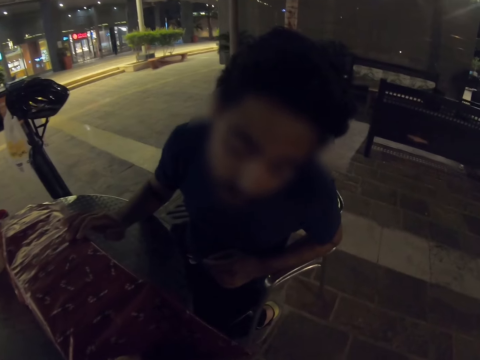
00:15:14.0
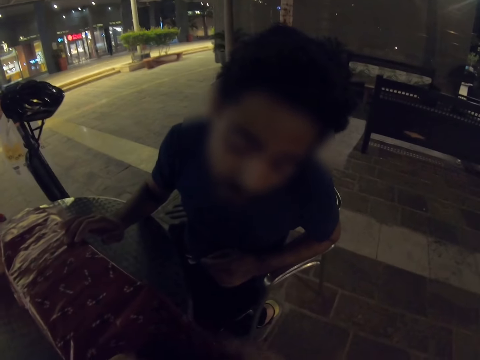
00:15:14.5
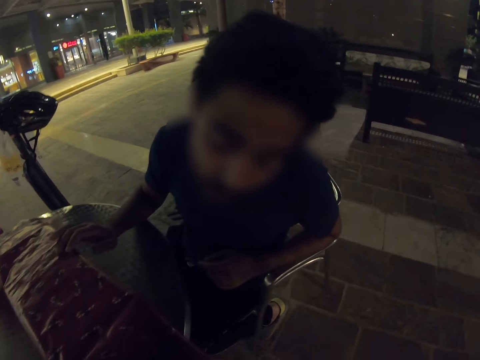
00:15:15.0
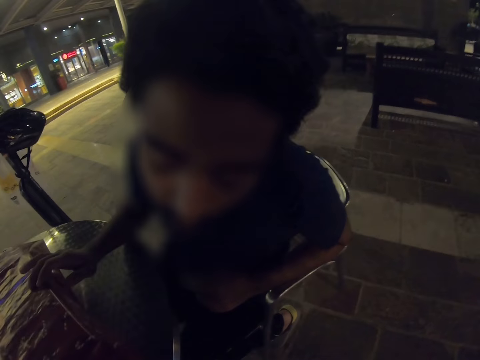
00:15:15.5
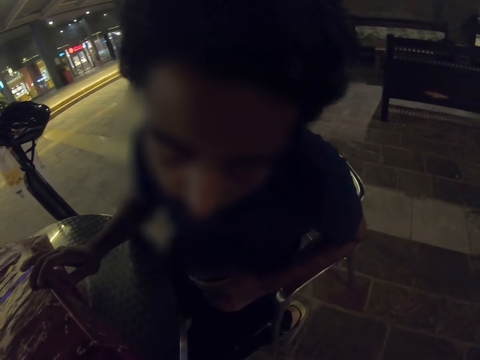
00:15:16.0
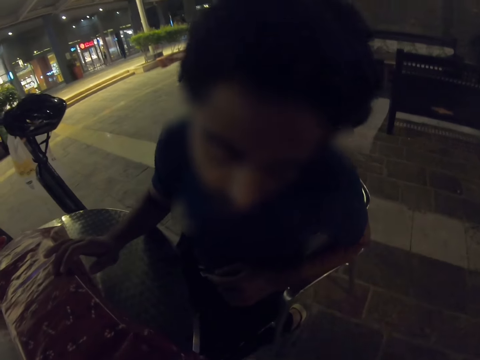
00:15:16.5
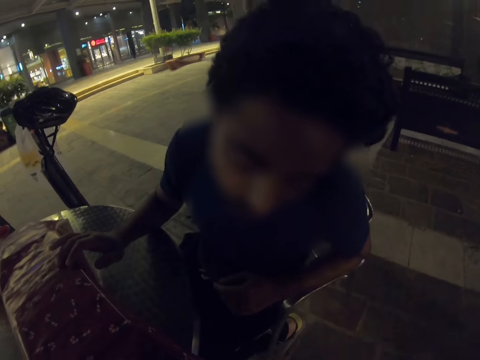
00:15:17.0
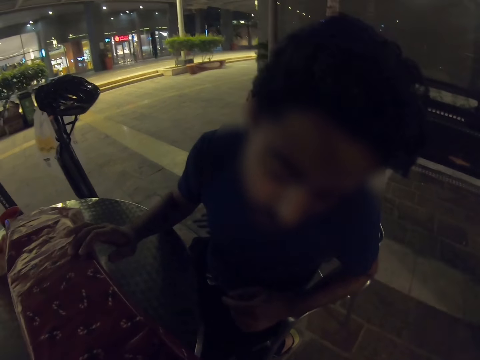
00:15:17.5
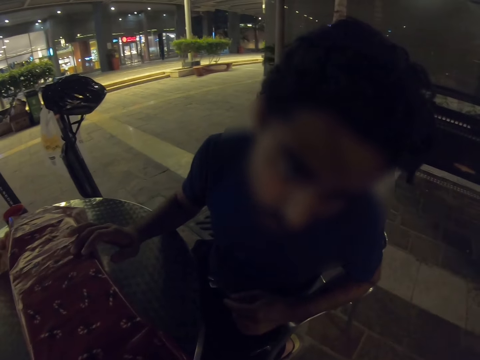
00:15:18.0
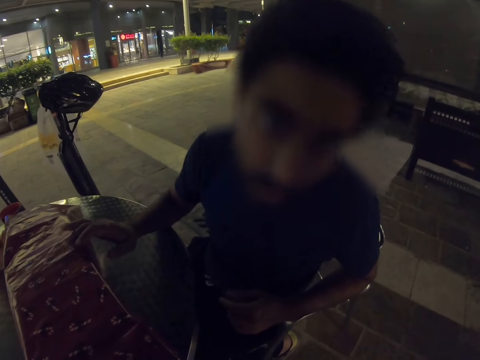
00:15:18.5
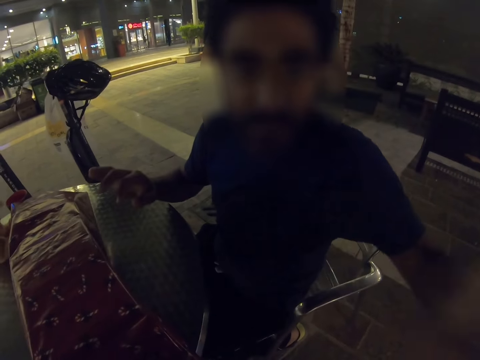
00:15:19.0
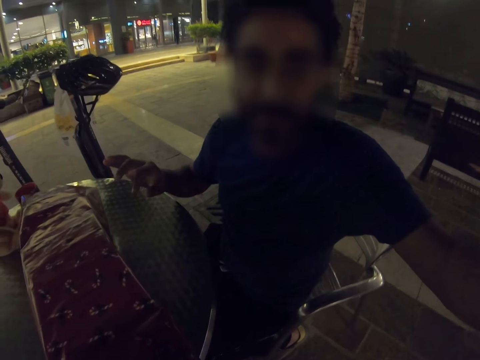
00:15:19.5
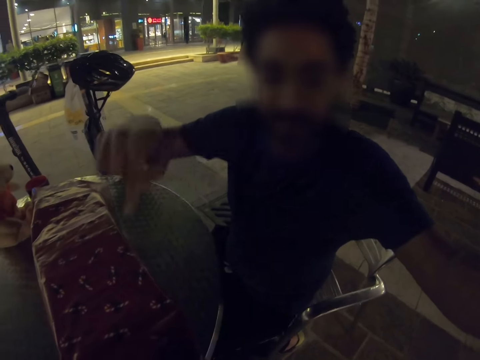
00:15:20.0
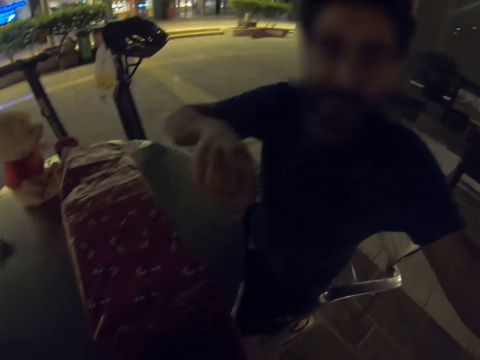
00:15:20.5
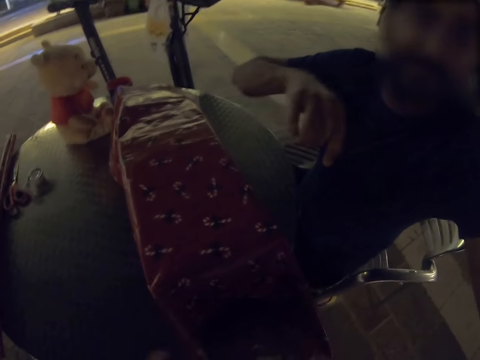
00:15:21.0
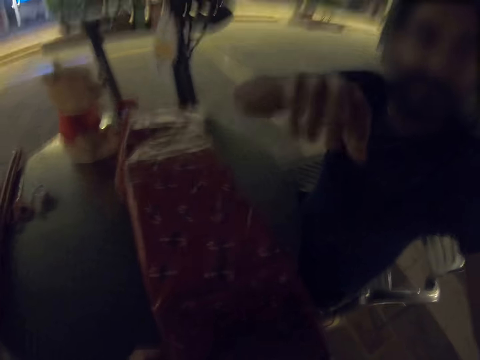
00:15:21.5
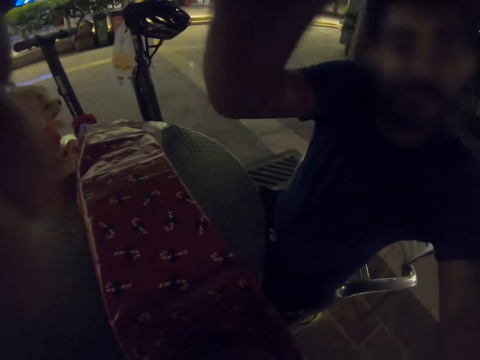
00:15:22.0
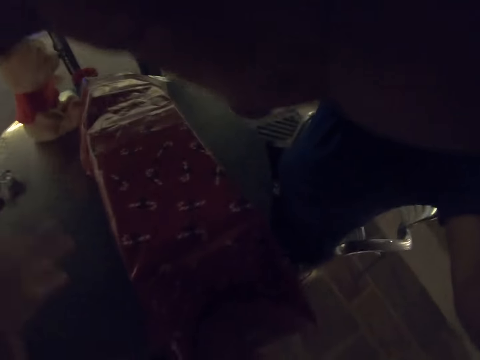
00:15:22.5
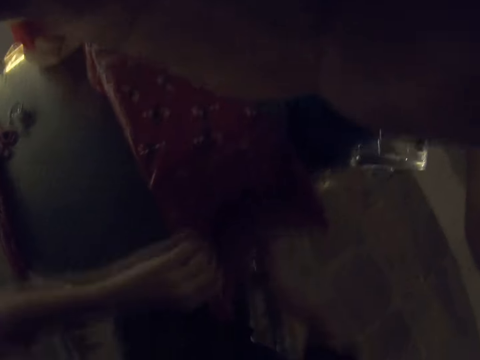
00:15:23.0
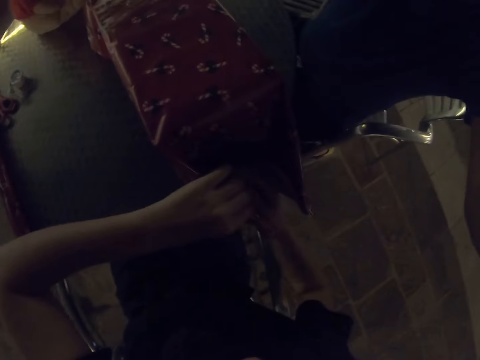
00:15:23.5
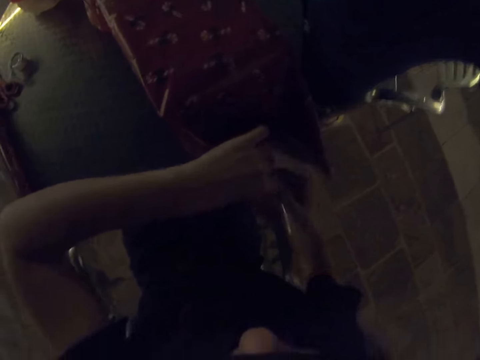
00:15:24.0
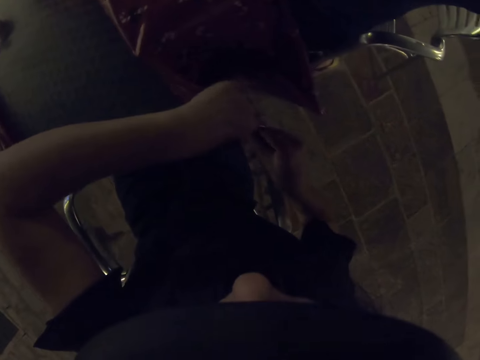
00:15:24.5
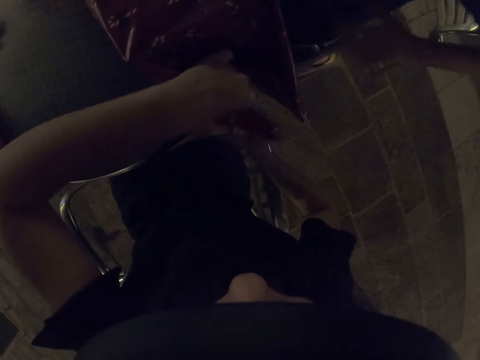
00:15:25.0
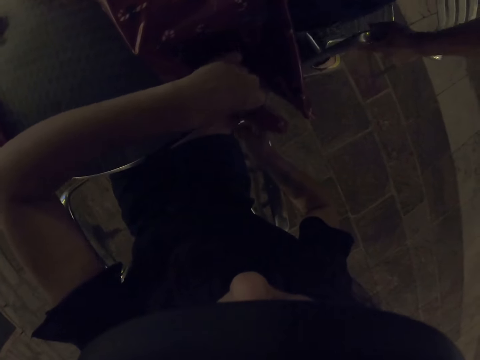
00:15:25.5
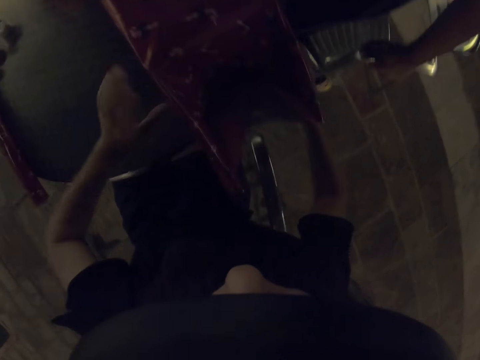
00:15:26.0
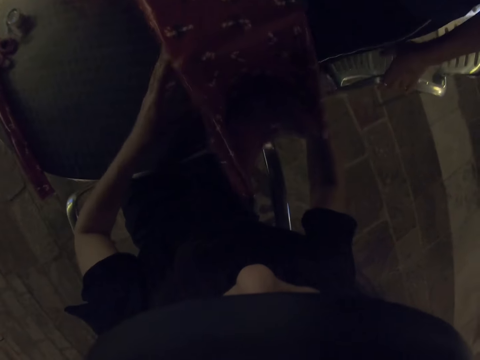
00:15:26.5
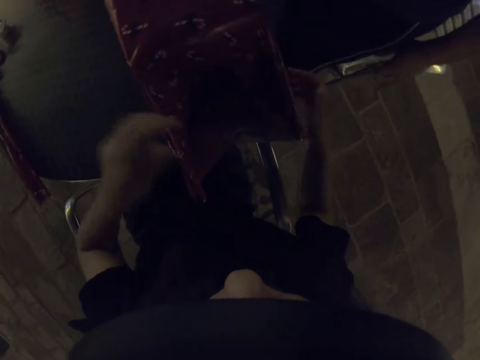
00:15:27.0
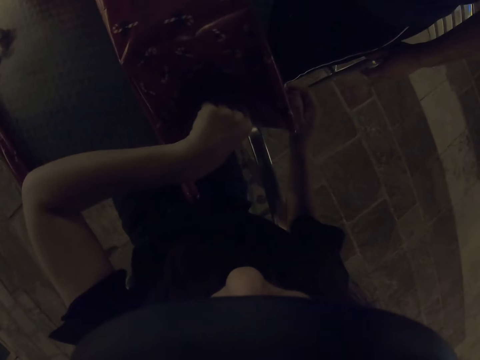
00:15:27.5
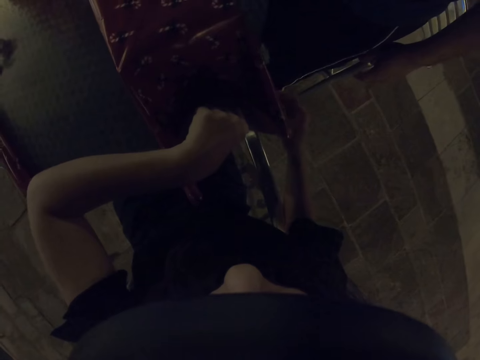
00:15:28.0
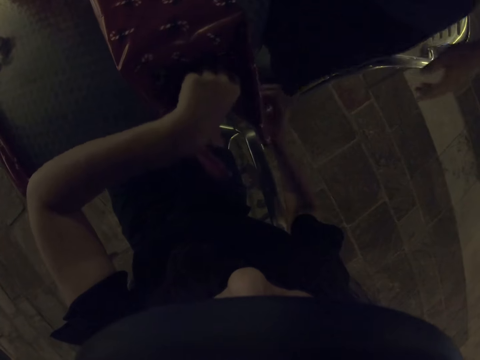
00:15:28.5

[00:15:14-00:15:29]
The camera wearer folds the gift wrapper. The man stretches his hands and adjusts the camera. The camera wearer folds the gift wrapper.

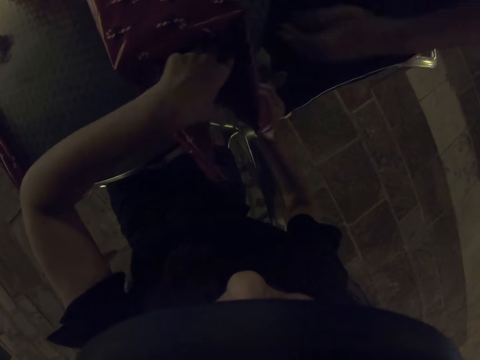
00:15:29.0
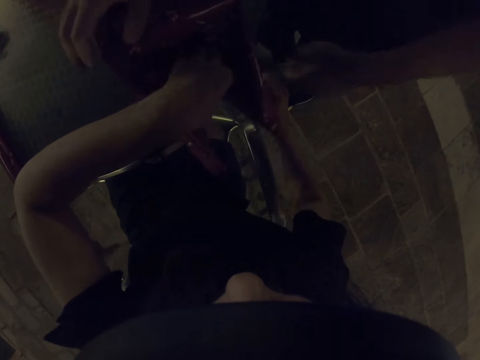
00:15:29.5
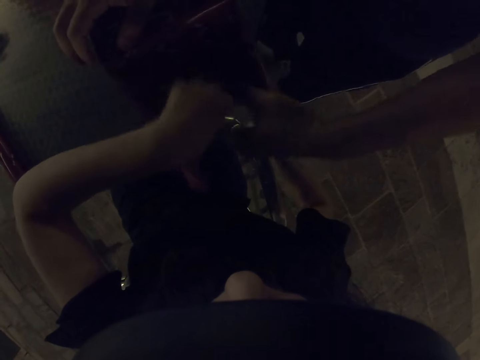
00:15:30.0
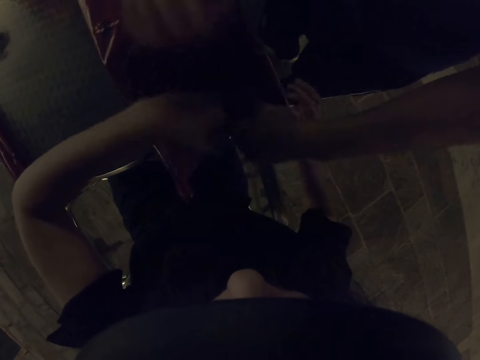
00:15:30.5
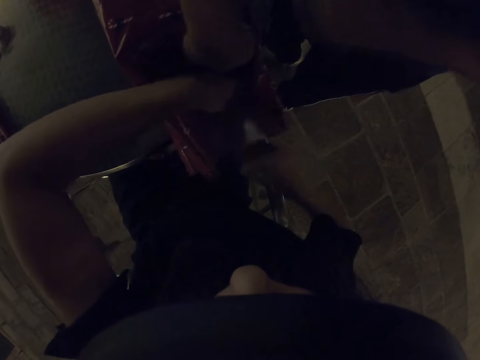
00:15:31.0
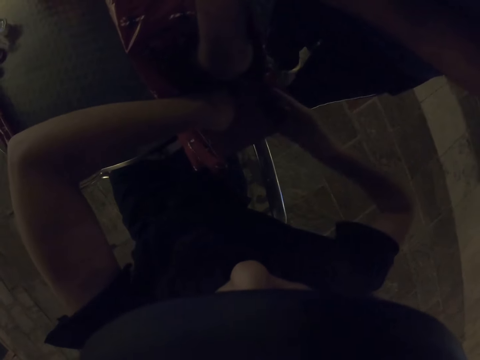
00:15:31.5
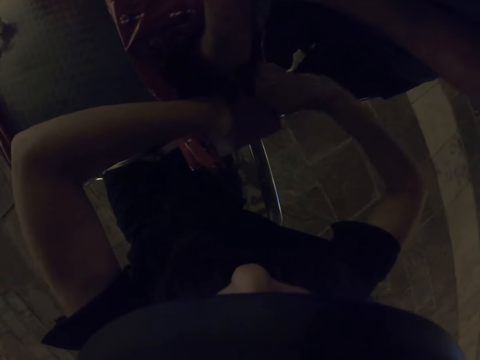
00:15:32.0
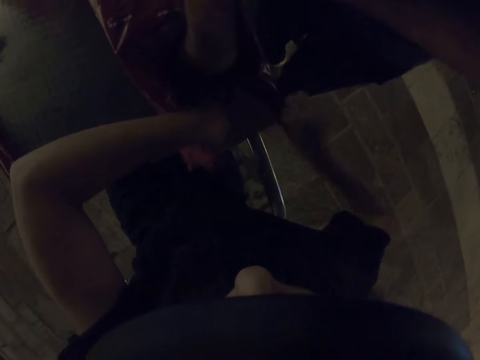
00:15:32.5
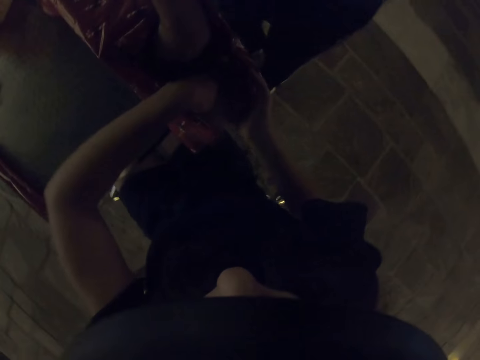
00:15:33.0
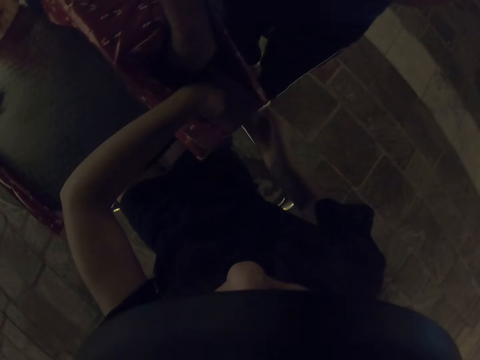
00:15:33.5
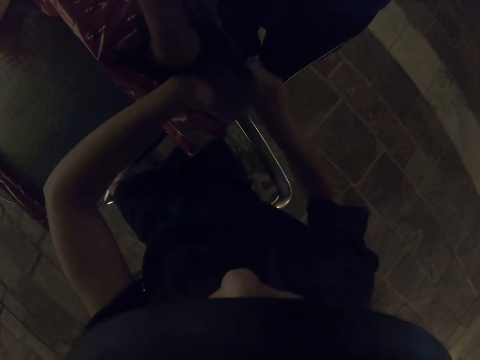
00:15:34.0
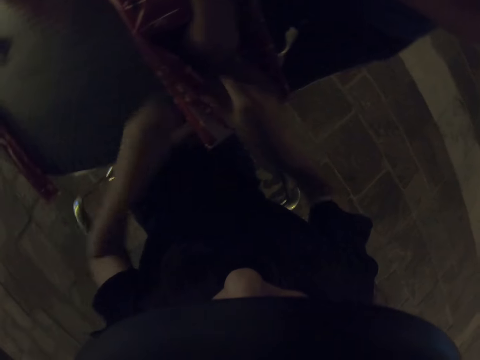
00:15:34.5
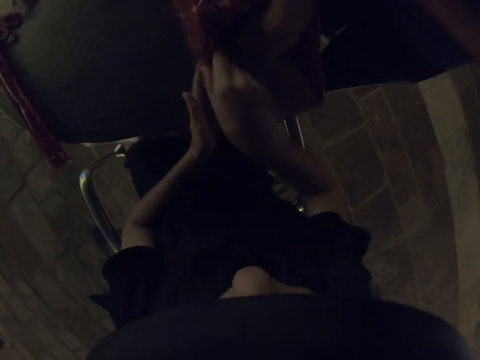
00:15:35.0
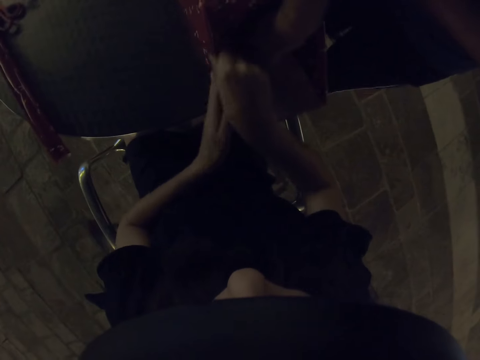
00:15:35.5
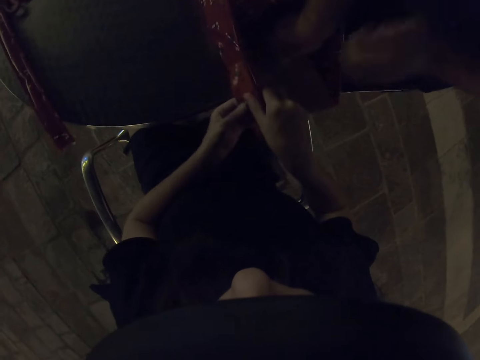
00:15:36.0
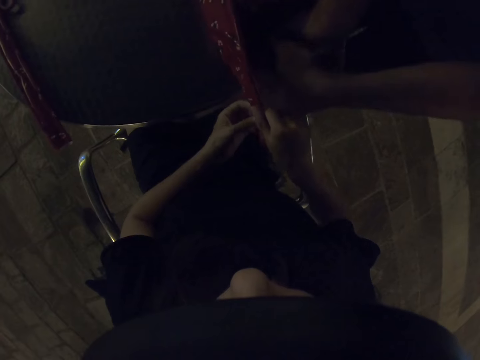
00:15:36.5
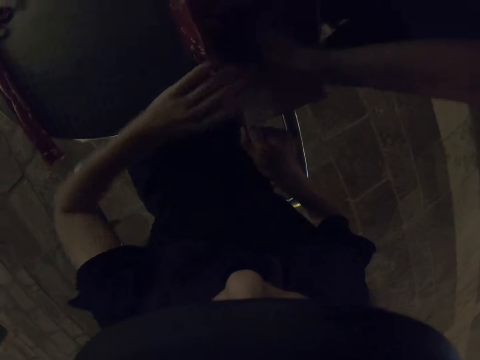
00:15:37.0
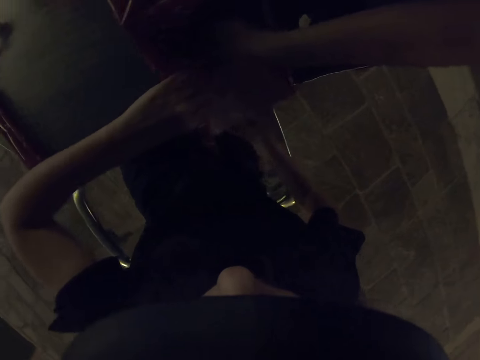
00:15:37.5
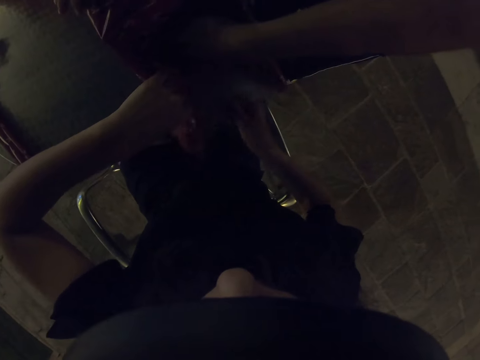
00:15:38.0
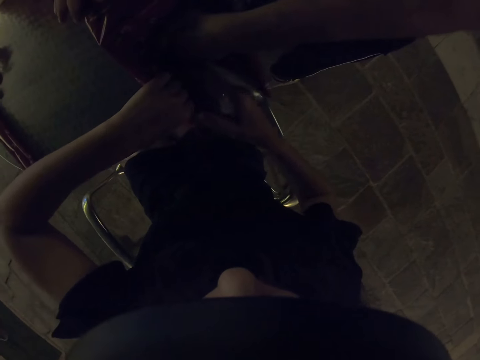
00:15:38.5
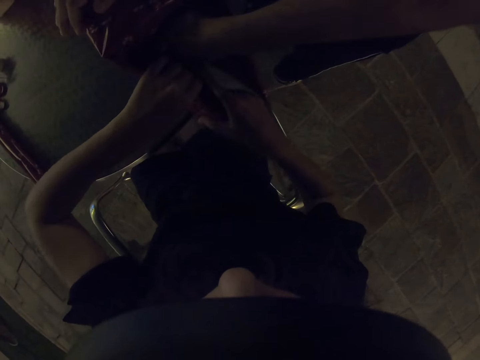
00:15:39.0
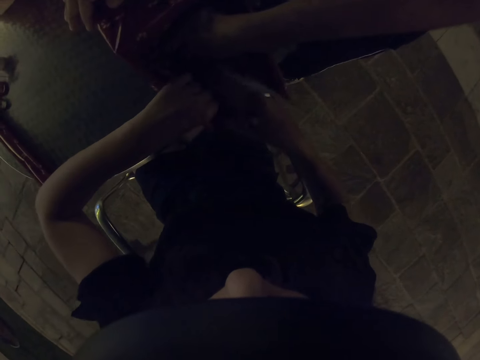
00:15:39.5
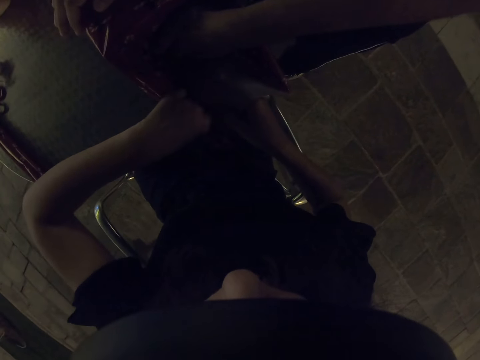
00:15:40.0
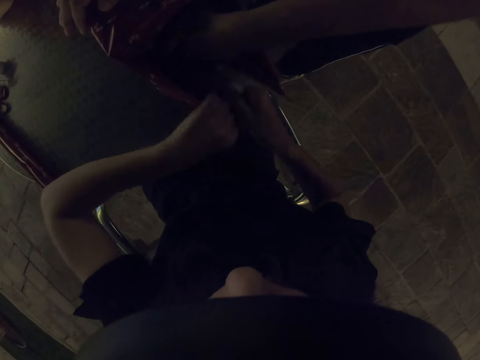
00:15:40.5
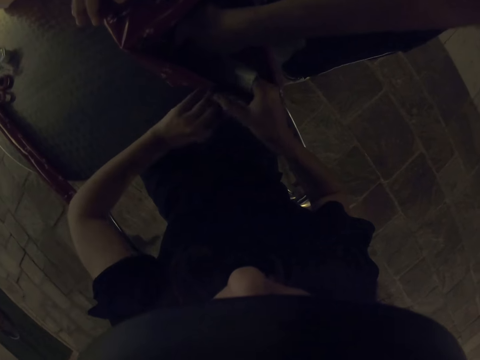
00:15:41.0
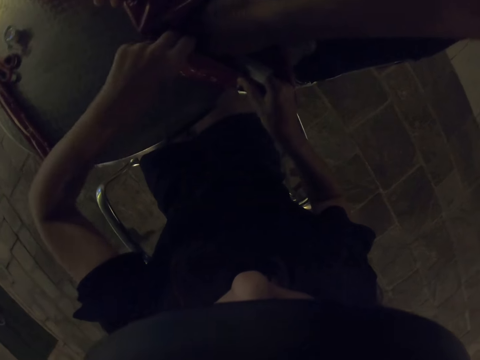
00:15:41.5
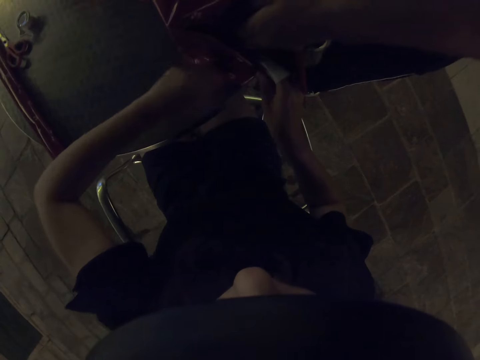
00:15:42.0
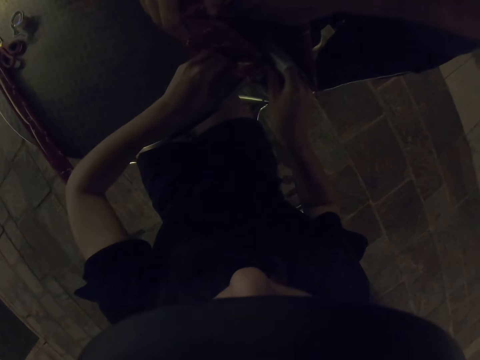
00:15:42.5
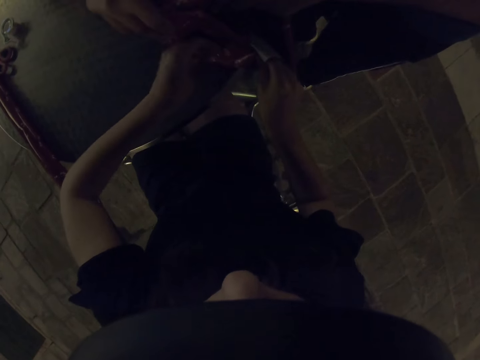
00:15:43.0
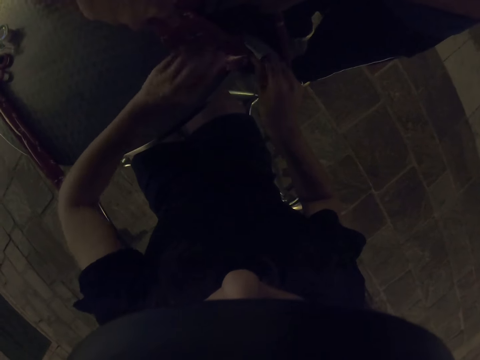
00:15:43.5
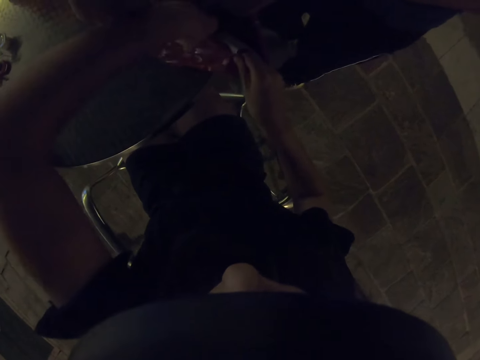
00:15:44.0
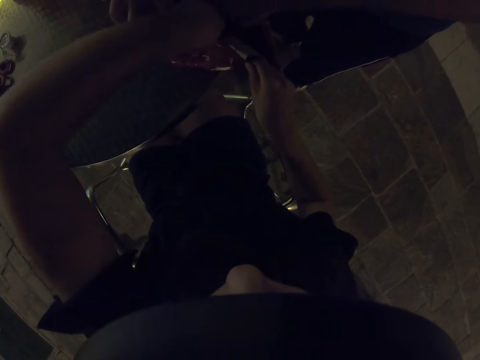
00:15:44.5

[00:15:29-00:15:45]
A man stands up. The camera wearer folds the gift wrapper. The man folds the gift wrapper. The camera wearer folds the gift wrapper.
